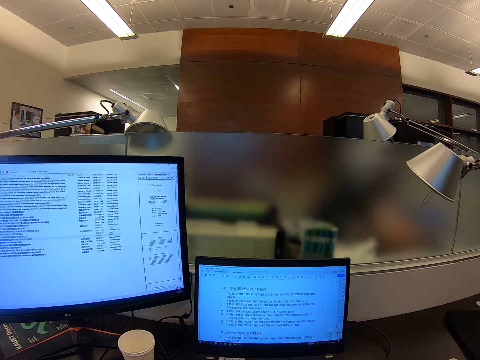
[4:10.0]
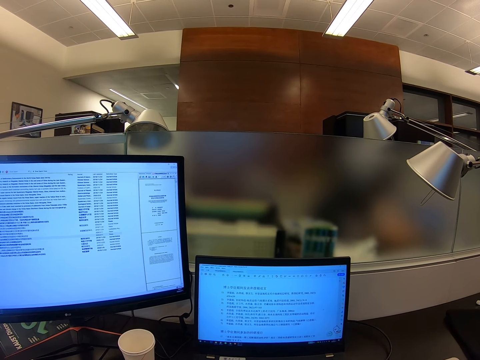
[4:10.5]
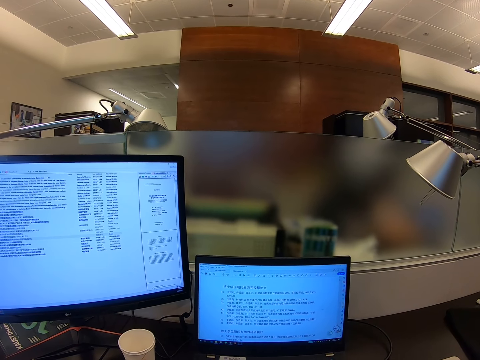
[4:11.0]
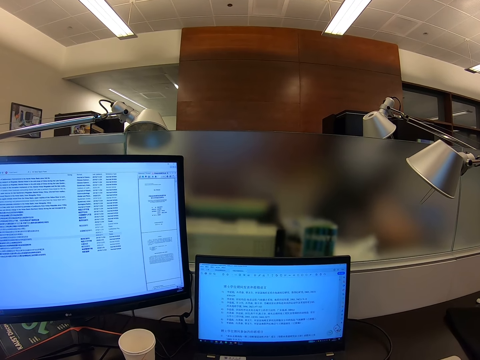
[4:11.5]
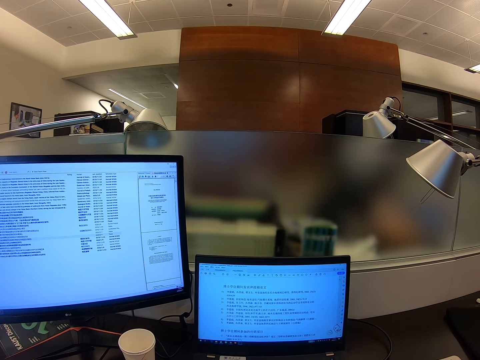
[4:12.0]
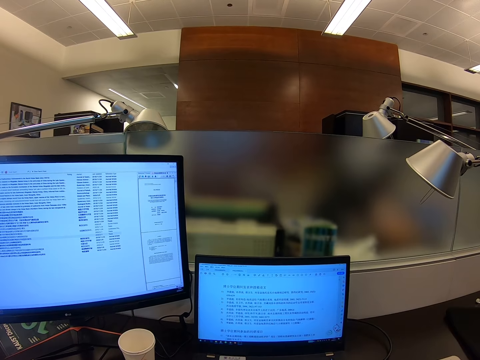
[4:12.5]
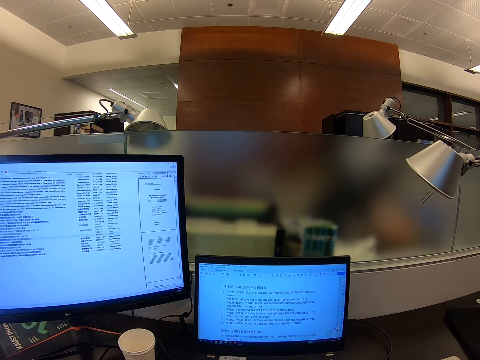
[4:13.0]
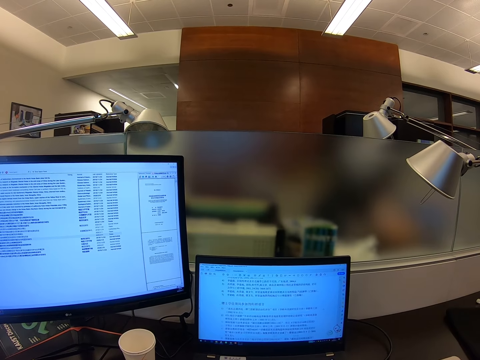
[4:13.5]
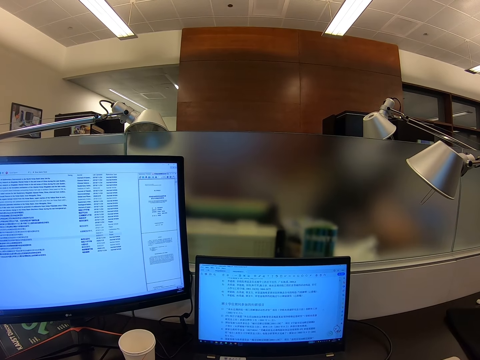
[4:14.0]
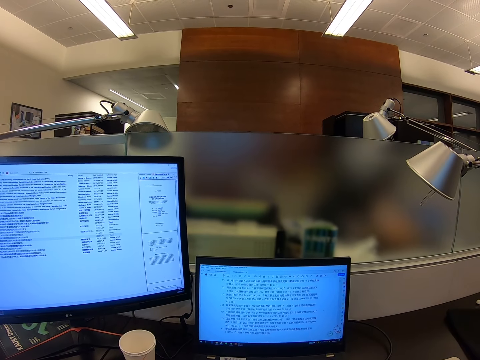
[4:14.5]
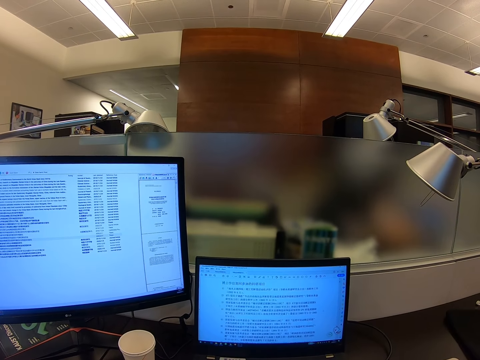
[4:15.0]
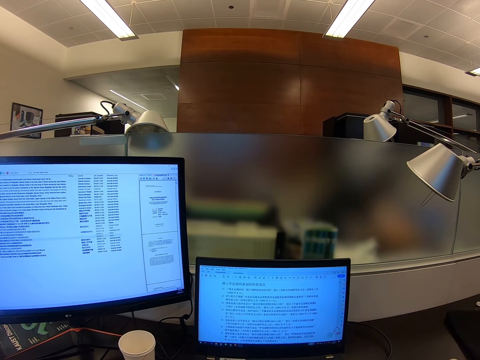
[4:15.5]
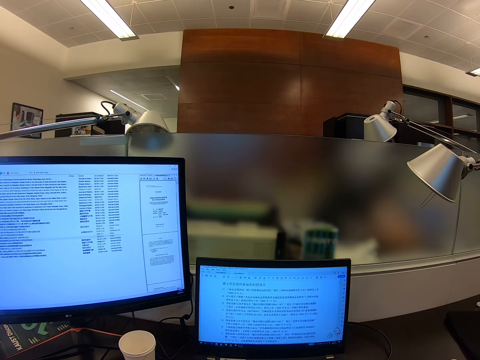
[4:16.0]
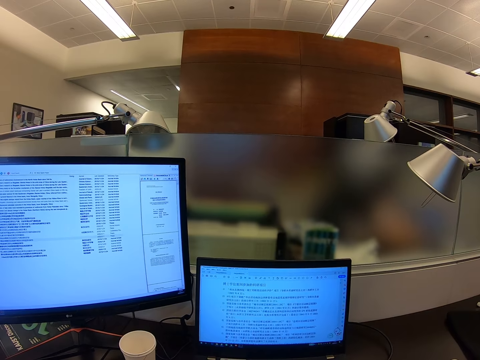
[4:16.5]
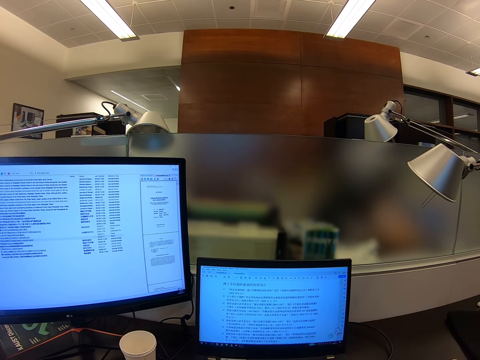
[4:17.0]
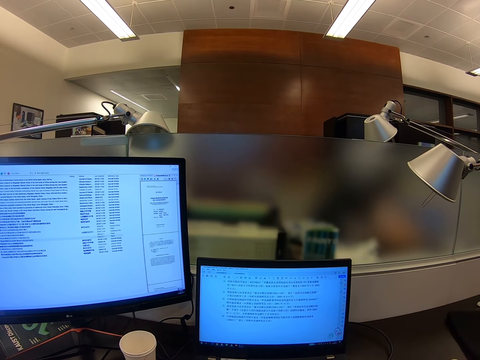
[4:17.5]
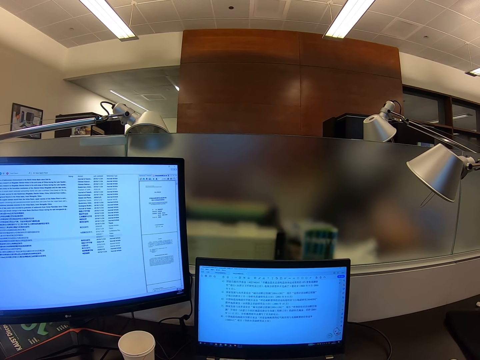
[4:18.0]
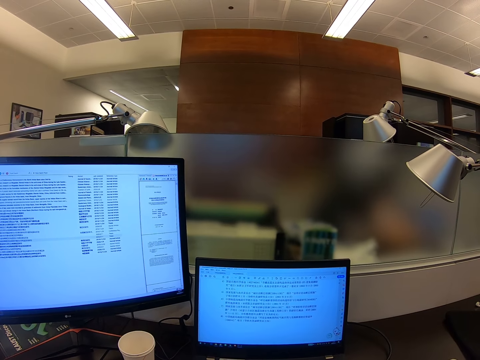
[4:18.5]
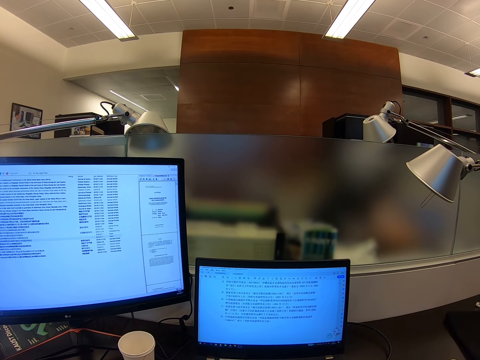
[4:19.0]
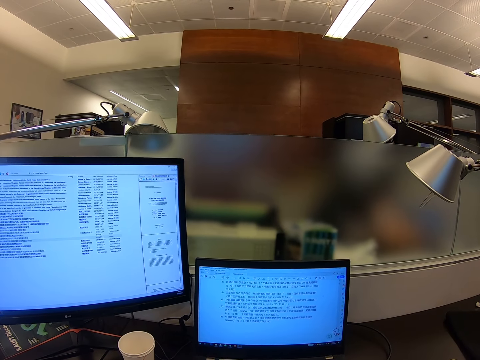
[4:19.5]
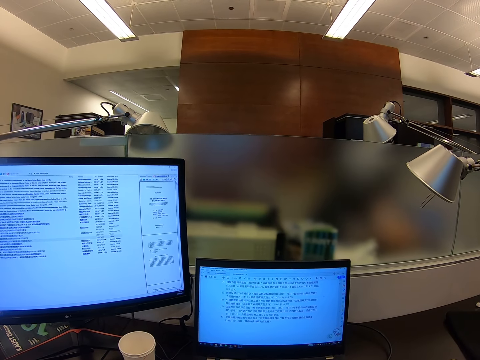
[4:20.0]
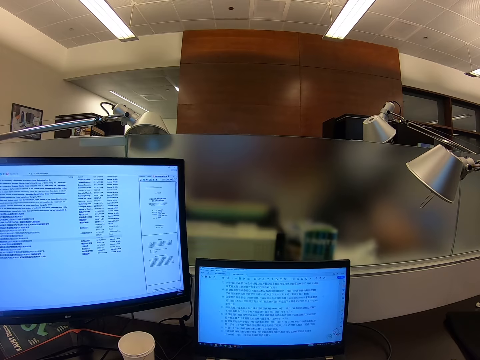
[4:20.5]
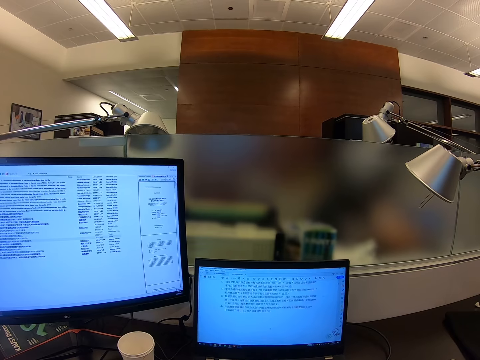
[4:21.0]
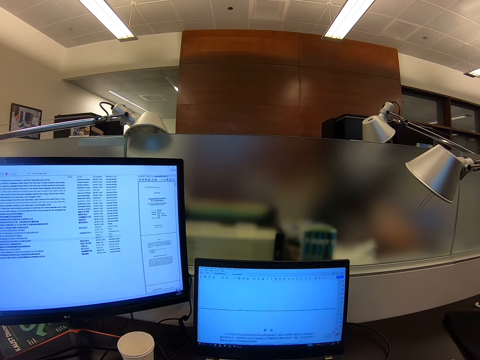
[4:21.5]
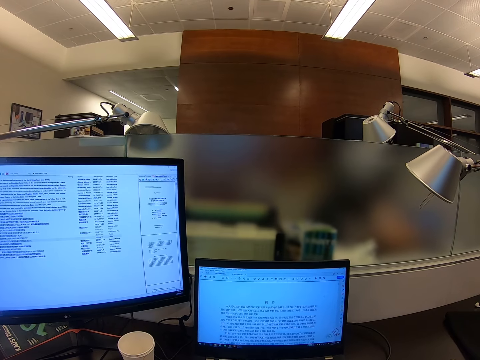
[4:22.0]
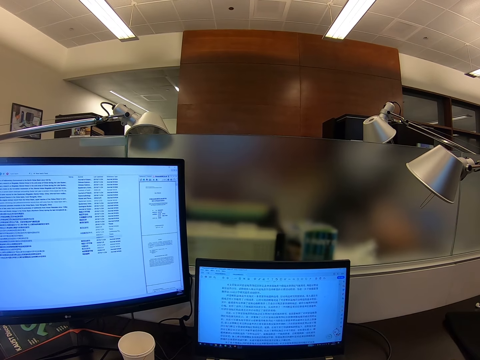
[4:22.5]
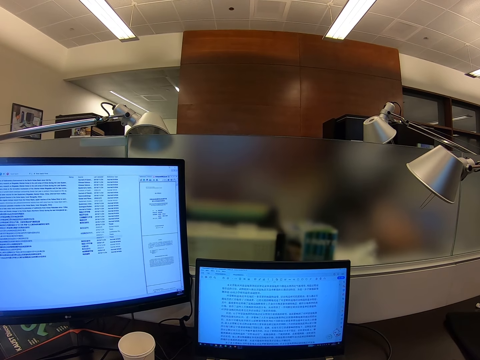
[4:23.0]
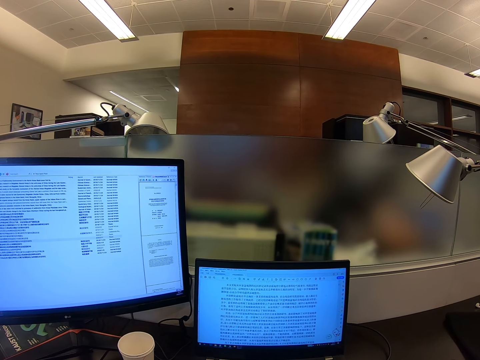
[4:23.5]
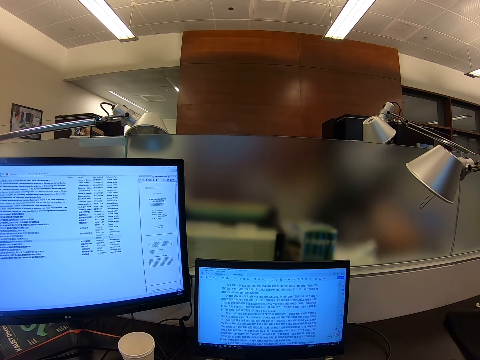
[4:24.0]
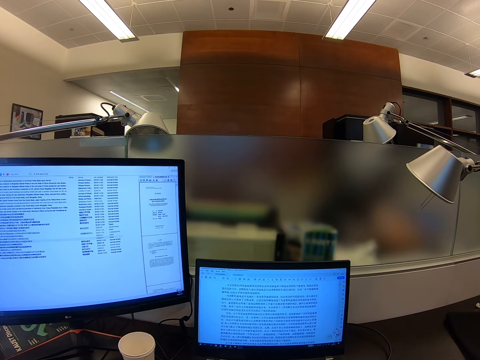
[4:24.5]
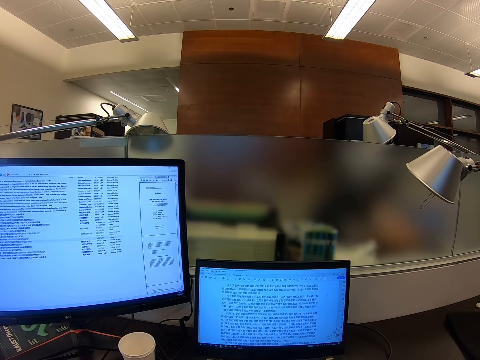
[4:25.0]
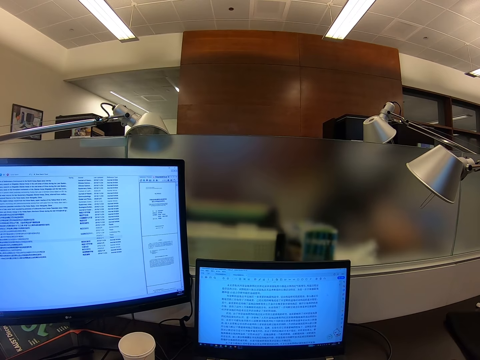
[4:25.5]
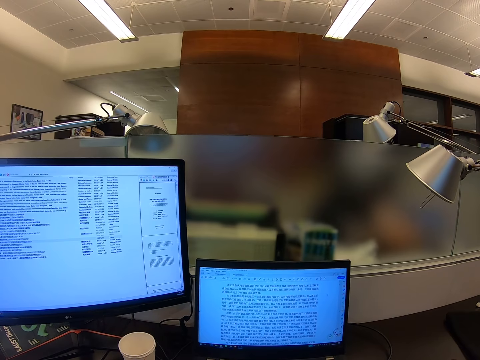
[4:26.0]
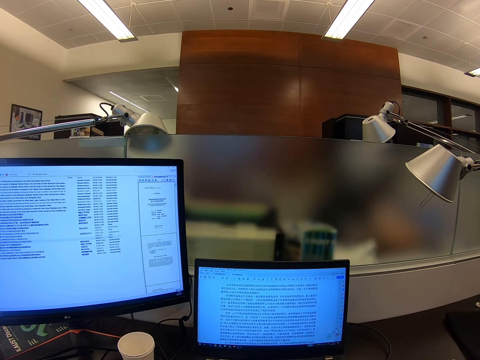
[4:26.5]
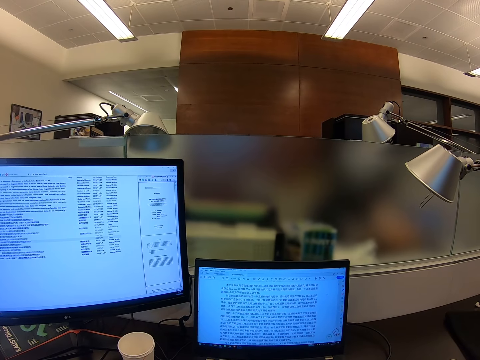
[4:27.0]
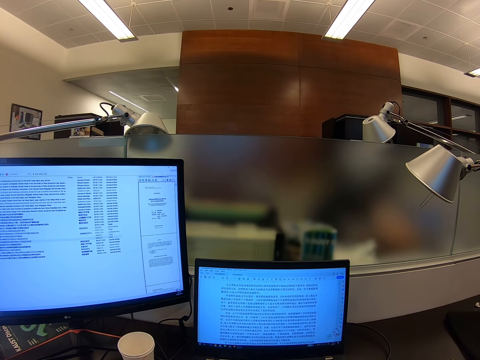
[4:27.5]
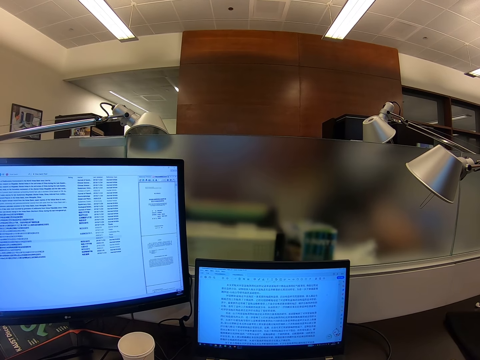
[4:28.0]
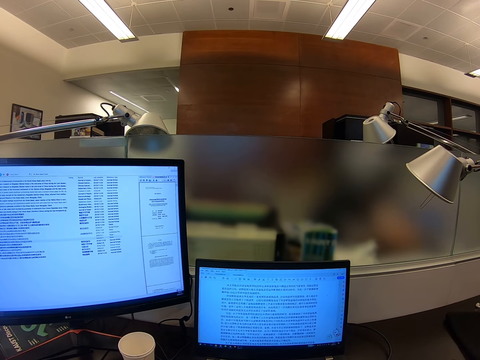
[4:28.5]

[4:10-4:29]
The camera wearer scrolls the monitor. They stare at the monitor. They scroll the monitor. They stare at the monitor.

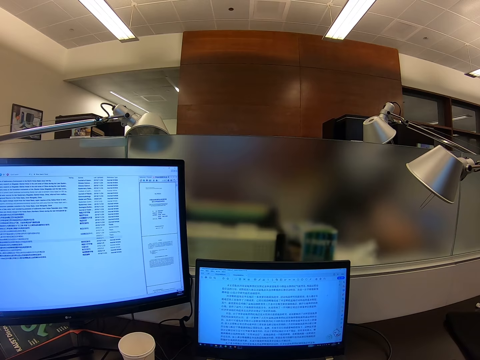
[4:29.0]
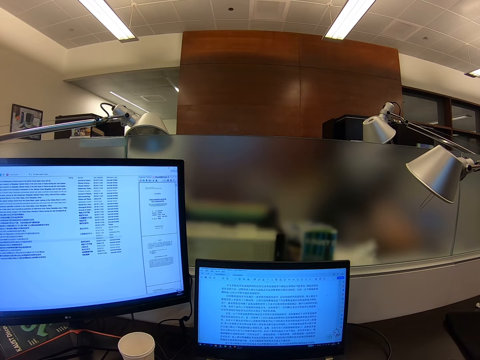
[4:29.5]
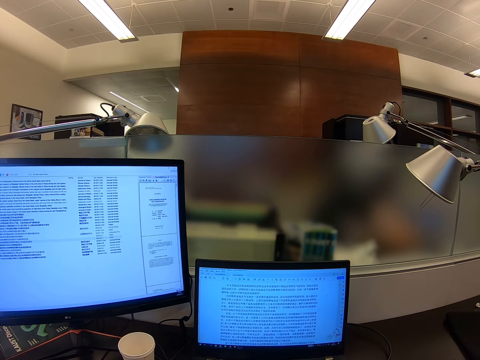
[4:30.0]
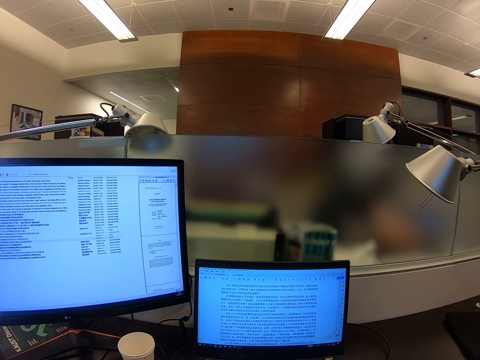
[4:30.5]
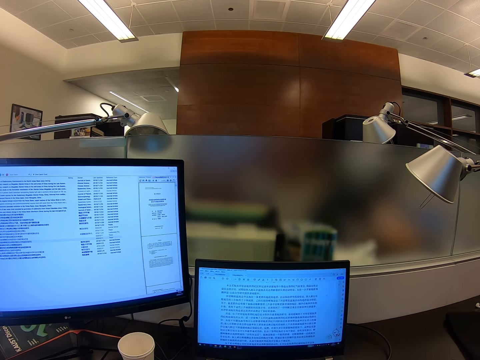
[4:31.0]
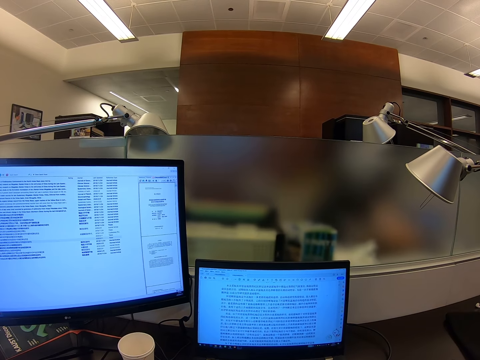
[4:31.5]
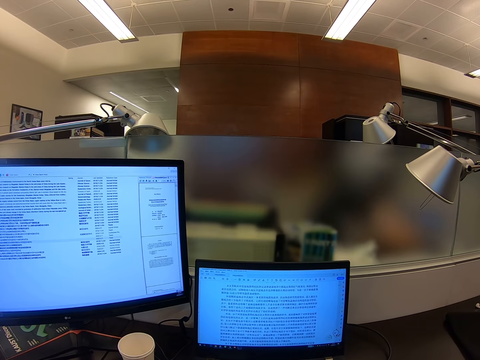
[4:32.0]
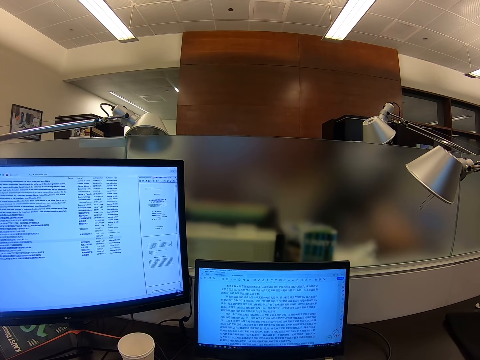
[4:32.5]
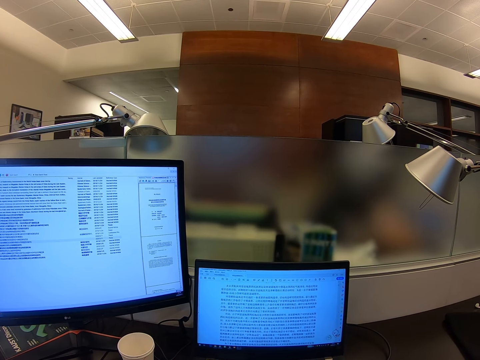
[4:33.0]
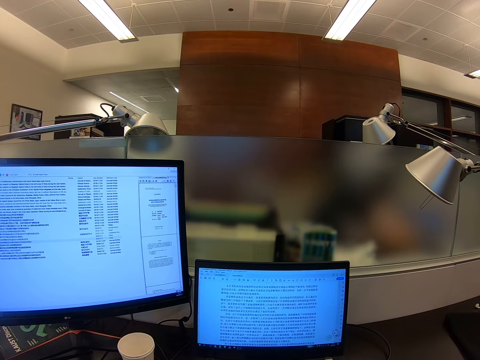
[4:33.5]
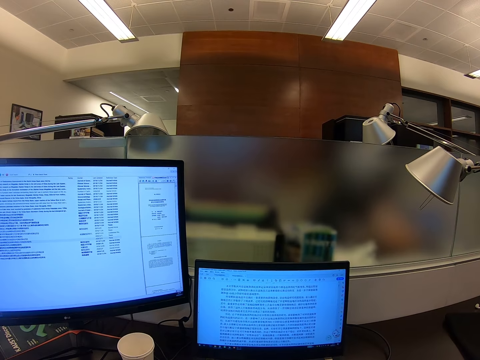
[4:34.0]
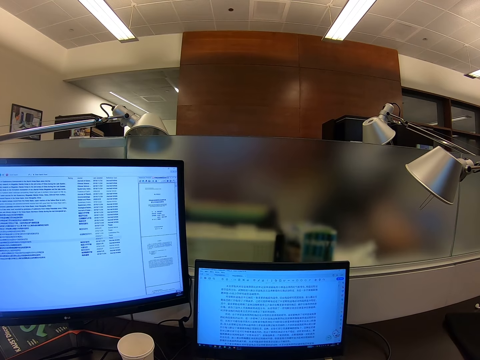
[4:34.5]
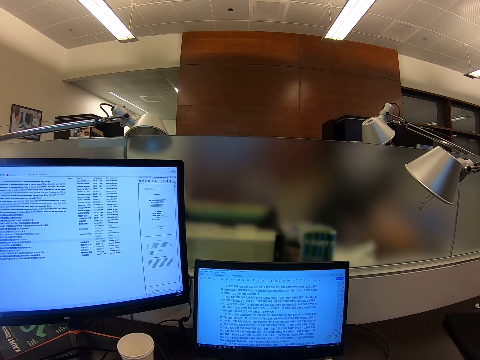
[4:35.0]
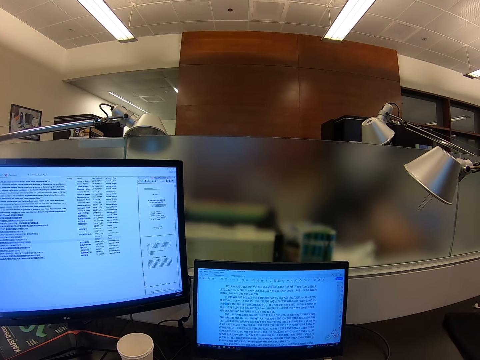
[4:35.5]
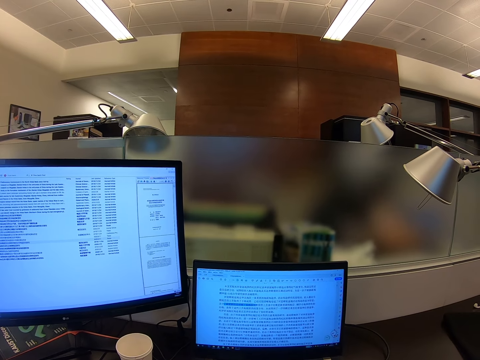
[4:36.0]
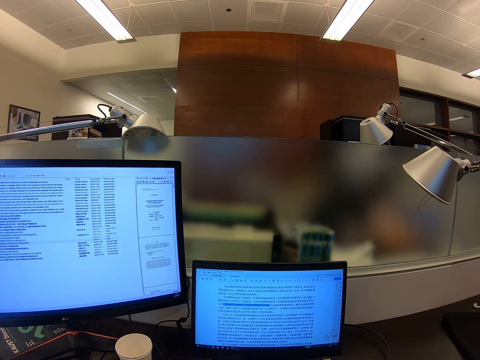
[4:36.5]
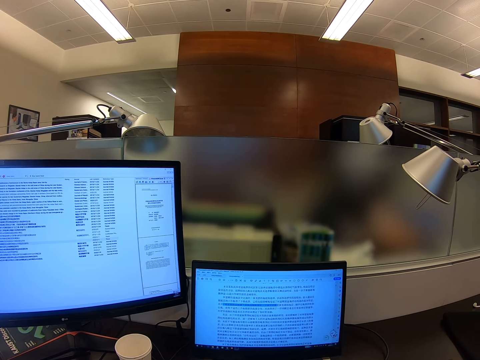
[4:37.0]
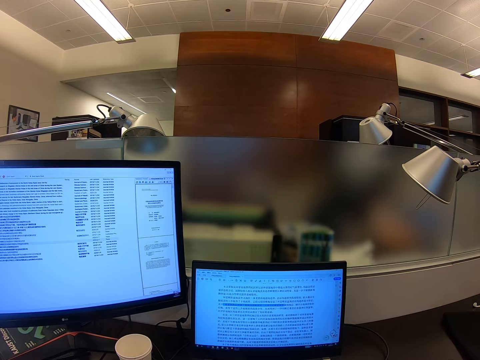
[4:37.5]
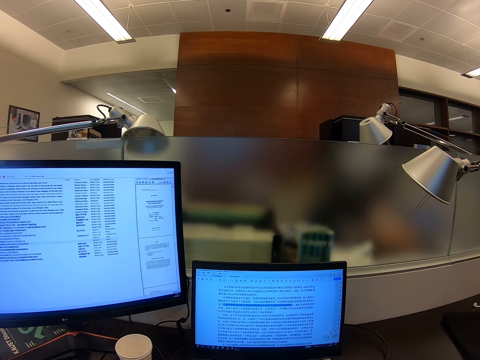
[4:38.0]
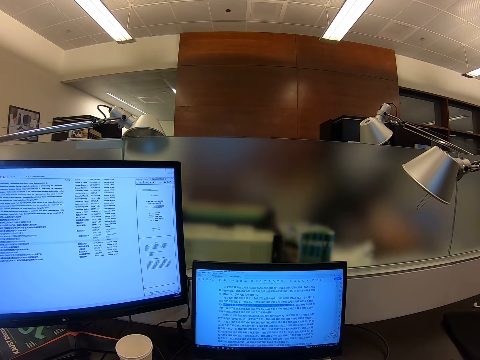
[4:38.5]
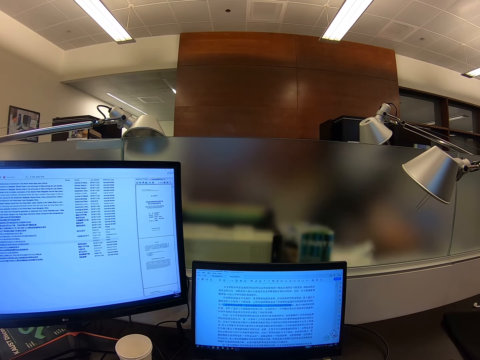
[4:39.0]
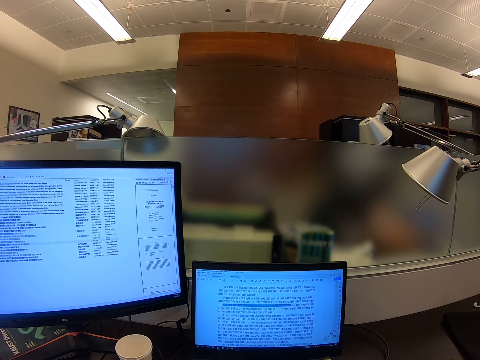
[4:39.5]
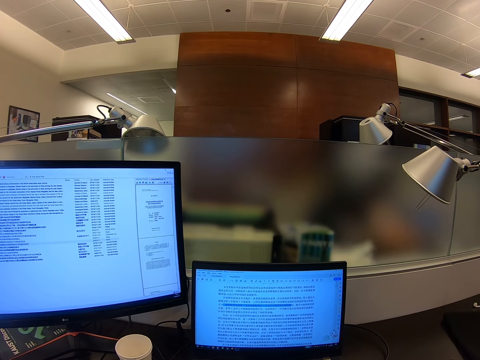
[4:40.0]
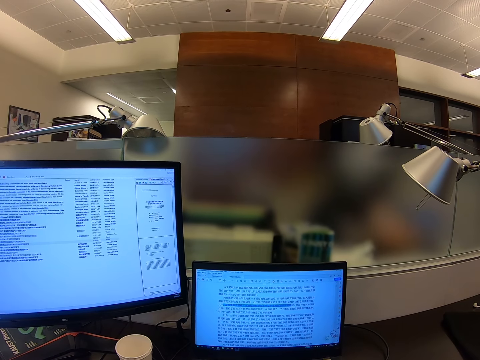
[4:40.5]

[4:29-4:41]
The camera wearer scrolls the monitor.
